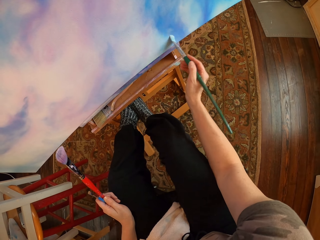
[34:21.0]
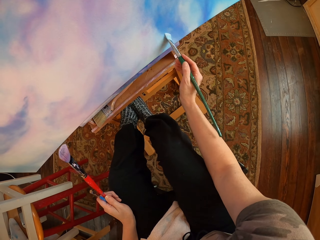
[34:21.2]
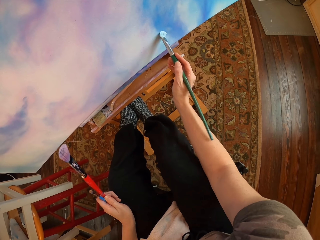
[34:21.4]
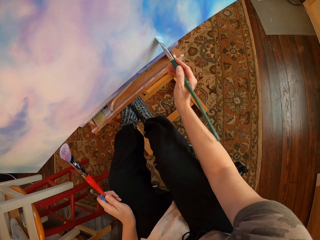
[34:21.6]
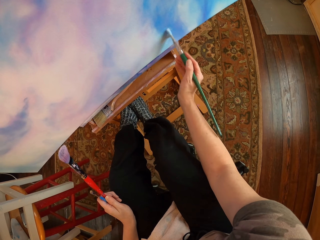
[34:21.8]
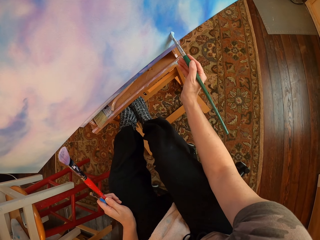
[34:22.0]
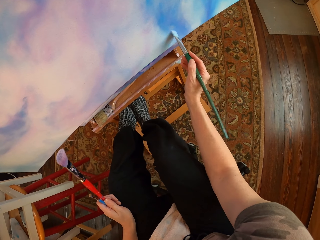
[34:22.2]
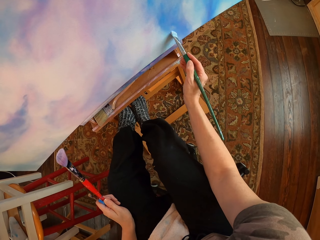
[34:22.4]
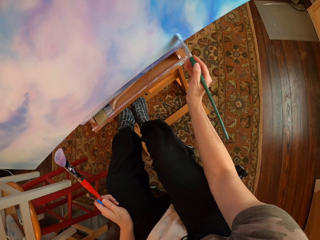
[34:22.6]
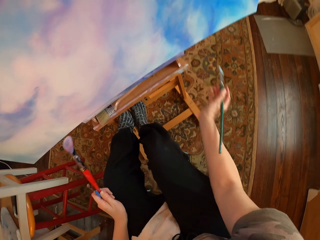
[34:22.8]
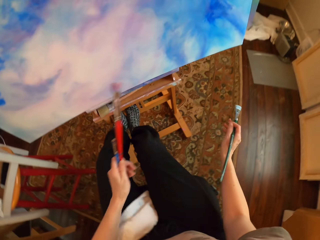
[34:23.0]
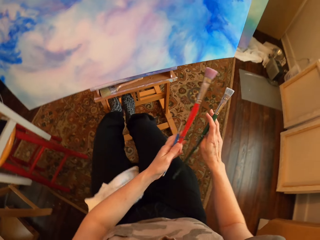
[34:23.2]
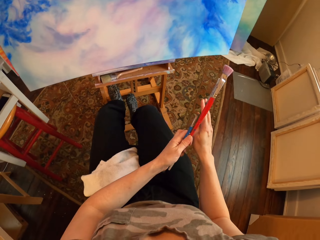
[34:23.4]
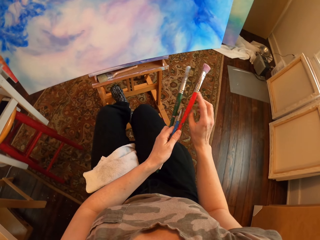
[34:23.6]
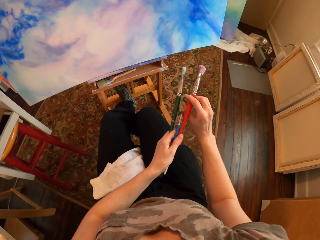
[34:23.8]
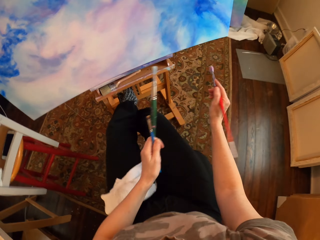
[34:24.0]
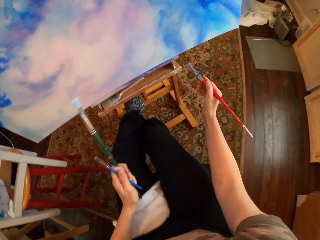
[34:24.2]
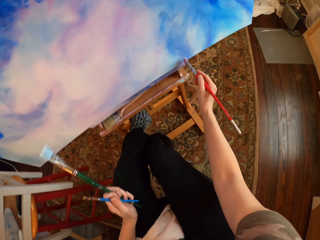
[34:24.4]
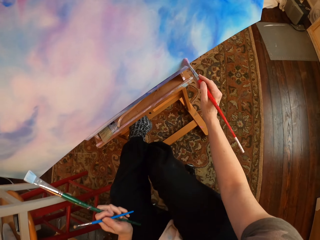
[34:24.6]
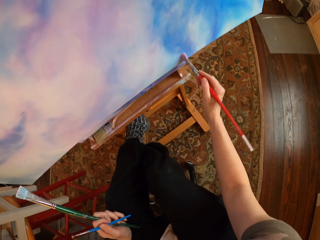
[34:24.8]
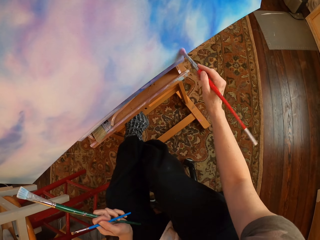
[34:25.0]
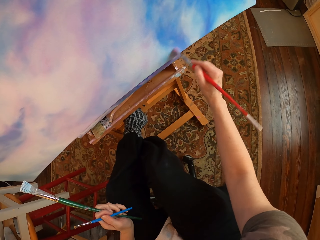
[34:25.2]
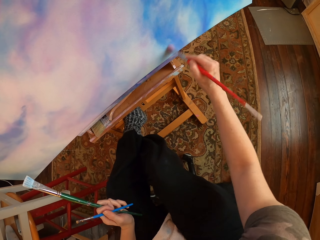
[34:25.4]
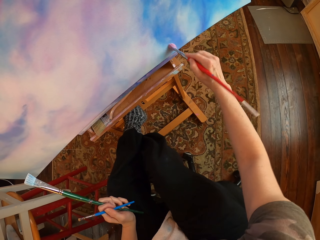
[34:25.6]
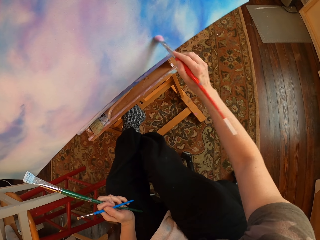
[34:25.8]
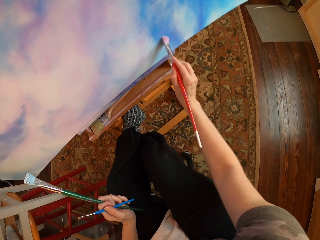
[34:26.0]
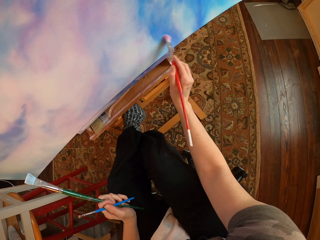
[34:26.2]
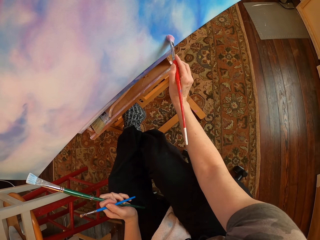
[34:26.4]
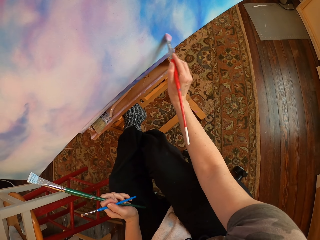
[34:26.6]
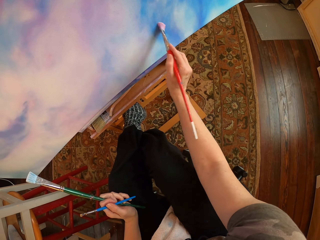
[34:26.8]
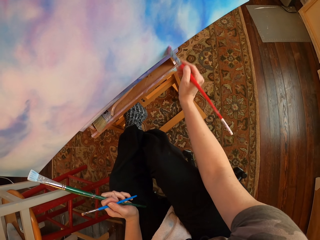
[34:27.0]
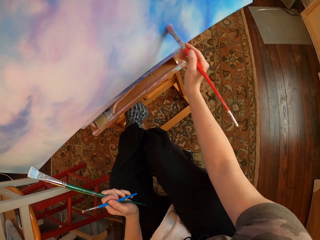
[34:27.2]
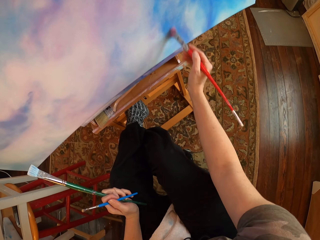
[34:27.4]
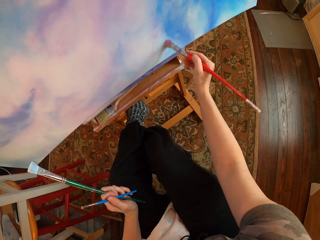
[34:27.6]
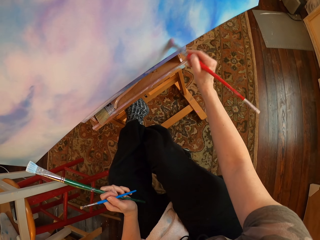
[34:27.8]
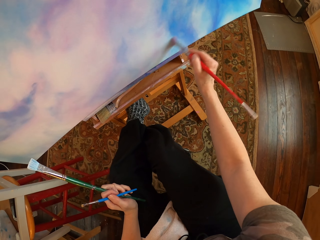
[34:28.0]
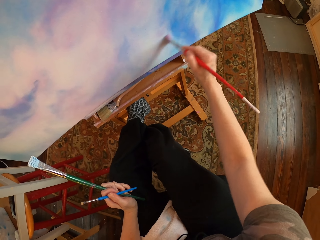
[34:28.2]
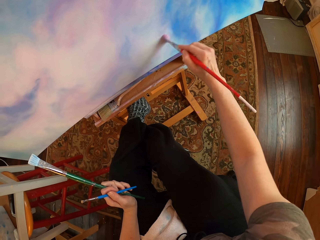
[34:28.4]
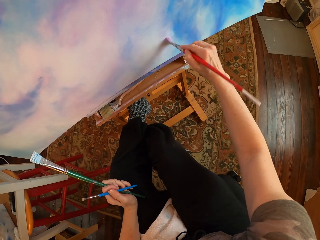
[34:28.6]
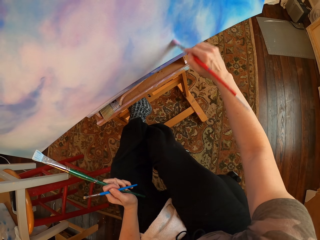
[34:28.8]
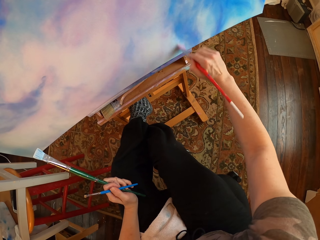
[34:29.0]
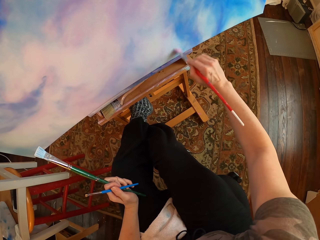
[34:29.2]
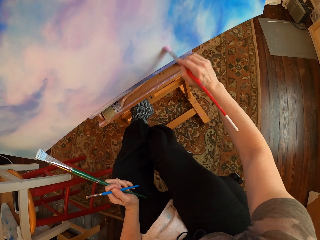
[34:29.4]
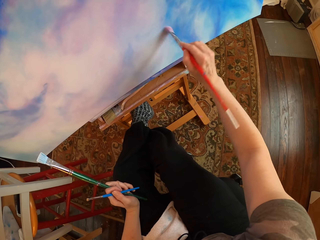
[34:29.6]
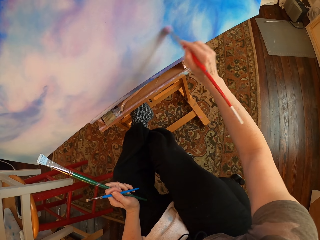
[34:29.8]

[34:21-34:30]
The camera wearer switches the art brush. They gaze at the painting. They pick a red brush from the left hand. They brush off excess paint on the painting with an art brush. They hold art brushes. They paint on the palette.

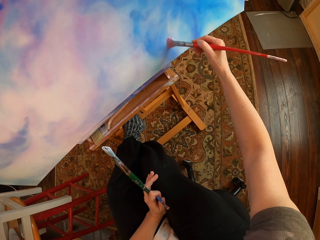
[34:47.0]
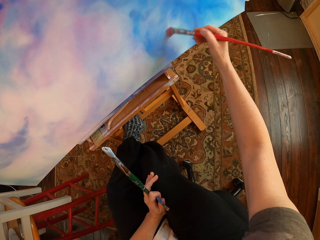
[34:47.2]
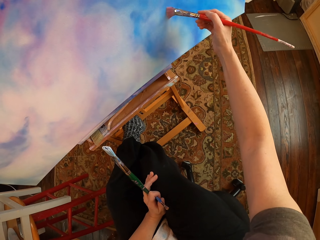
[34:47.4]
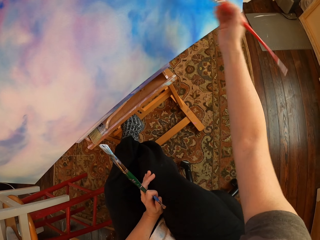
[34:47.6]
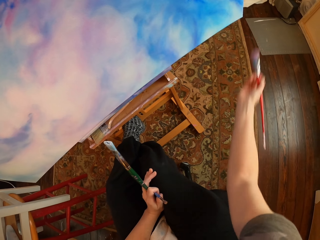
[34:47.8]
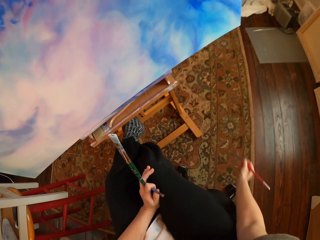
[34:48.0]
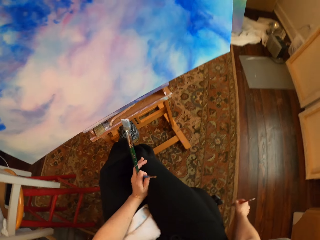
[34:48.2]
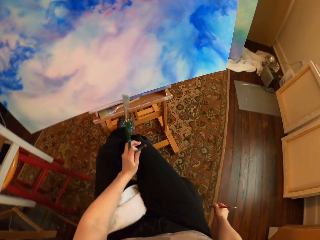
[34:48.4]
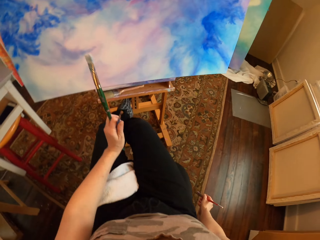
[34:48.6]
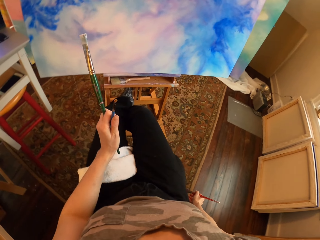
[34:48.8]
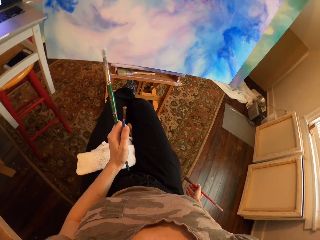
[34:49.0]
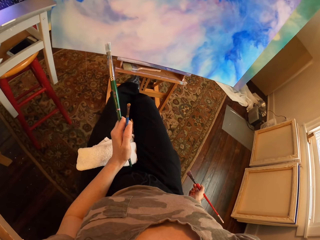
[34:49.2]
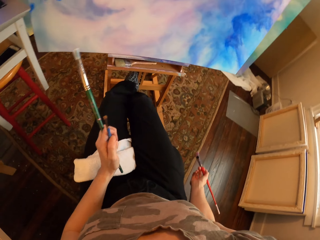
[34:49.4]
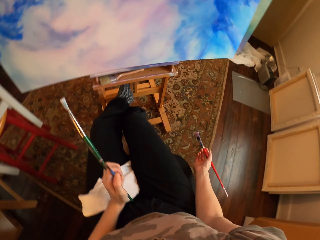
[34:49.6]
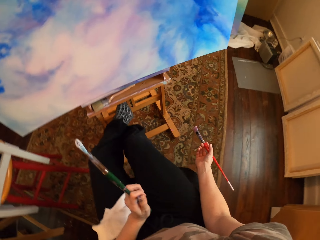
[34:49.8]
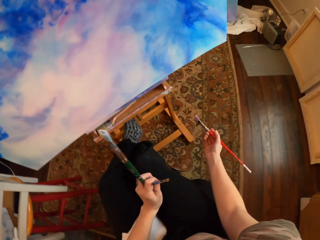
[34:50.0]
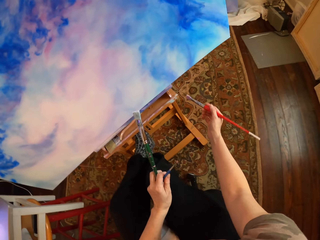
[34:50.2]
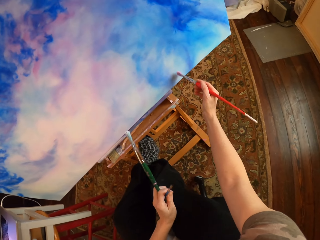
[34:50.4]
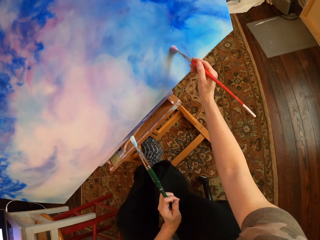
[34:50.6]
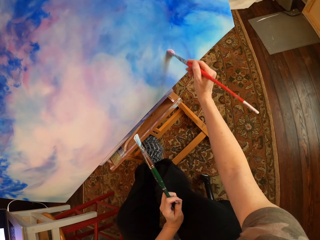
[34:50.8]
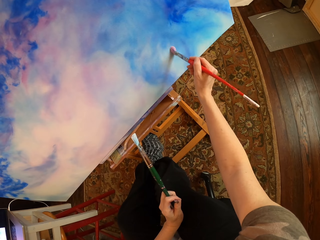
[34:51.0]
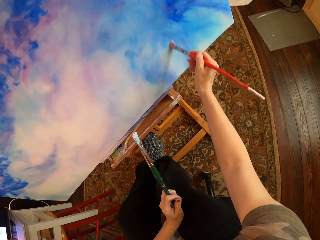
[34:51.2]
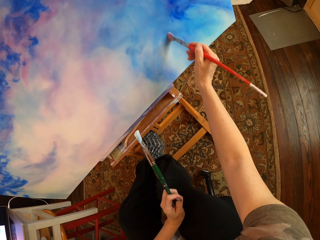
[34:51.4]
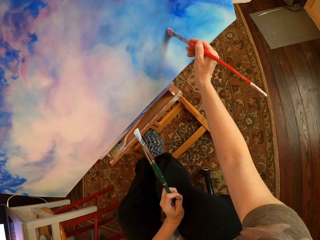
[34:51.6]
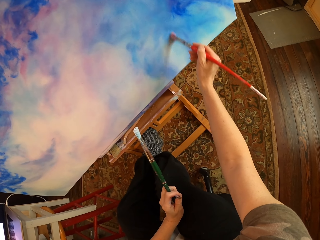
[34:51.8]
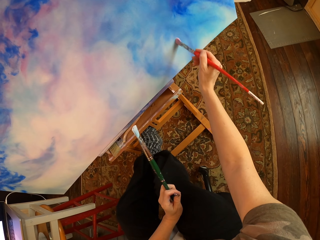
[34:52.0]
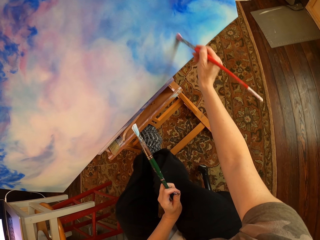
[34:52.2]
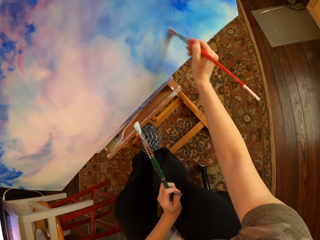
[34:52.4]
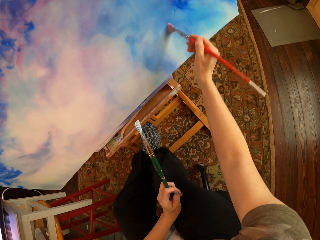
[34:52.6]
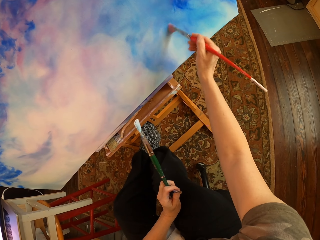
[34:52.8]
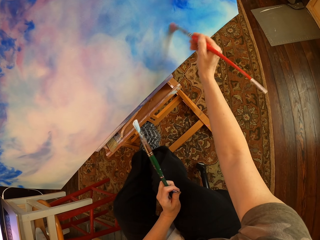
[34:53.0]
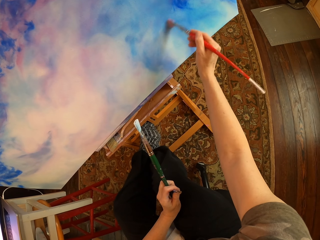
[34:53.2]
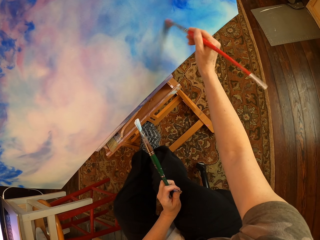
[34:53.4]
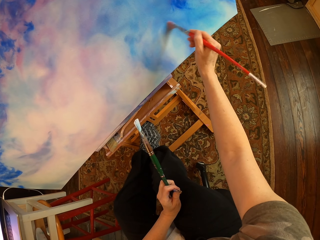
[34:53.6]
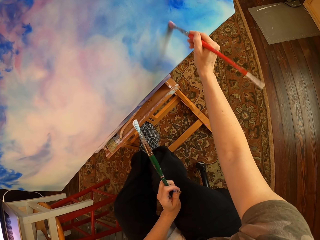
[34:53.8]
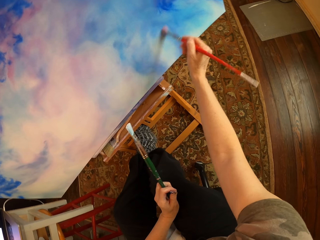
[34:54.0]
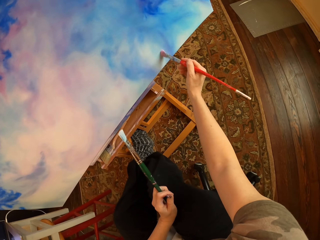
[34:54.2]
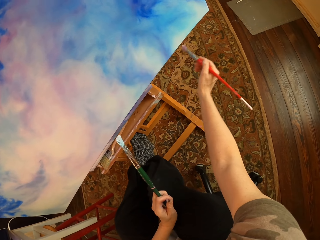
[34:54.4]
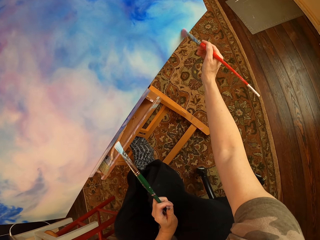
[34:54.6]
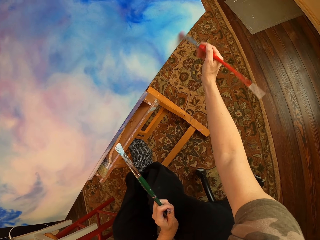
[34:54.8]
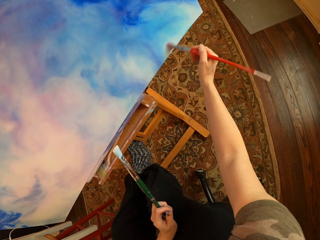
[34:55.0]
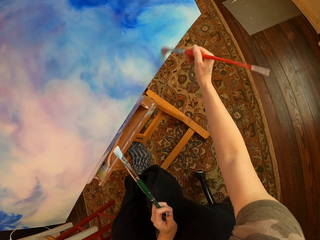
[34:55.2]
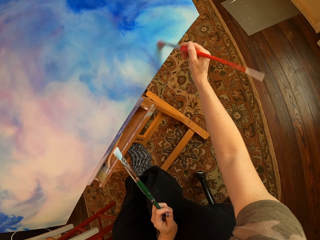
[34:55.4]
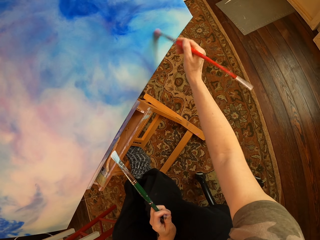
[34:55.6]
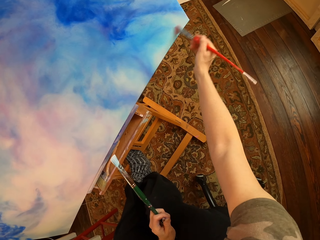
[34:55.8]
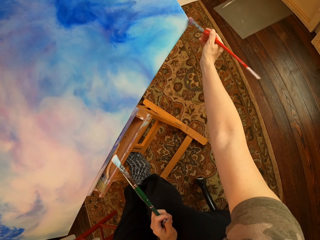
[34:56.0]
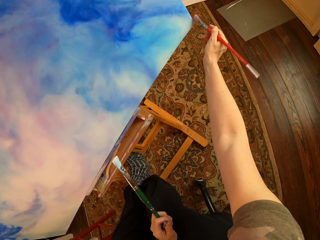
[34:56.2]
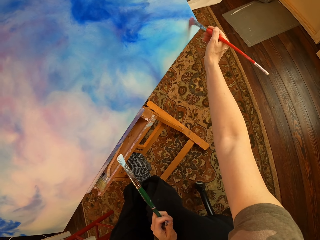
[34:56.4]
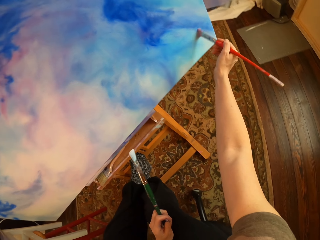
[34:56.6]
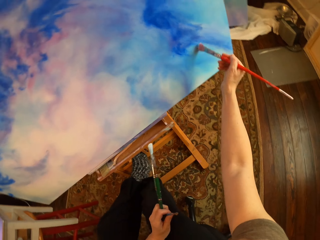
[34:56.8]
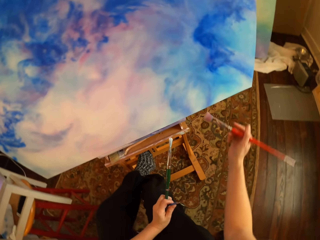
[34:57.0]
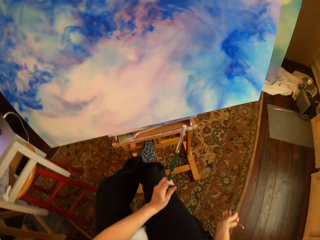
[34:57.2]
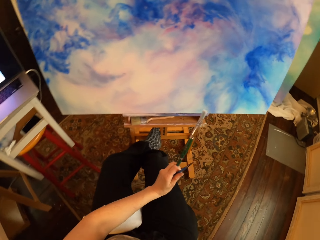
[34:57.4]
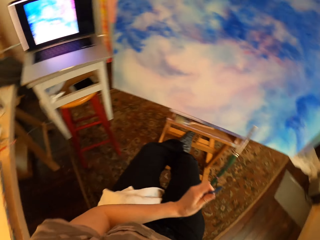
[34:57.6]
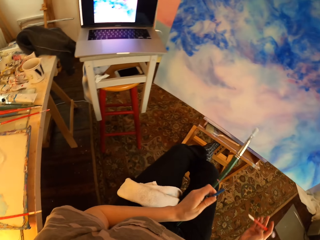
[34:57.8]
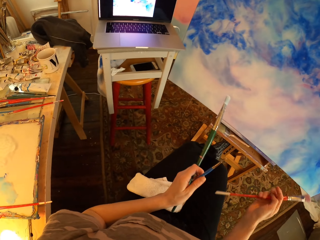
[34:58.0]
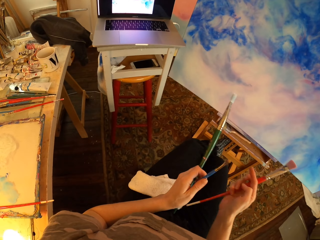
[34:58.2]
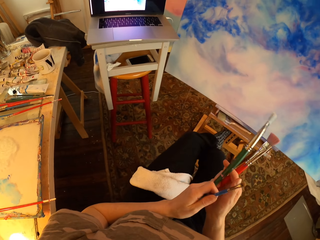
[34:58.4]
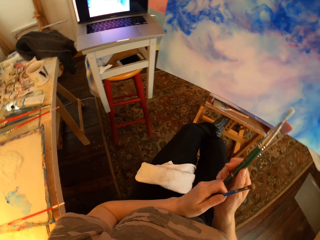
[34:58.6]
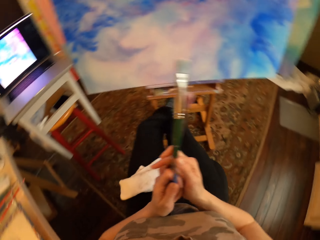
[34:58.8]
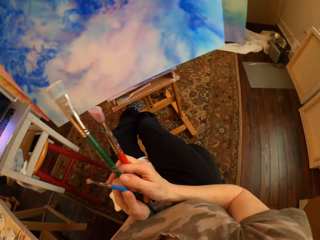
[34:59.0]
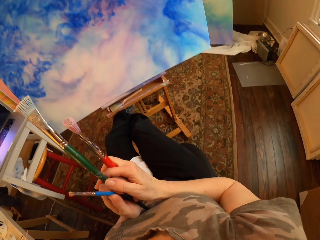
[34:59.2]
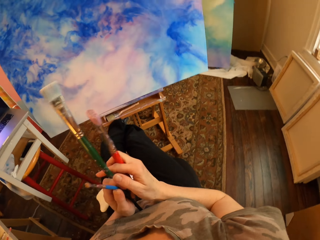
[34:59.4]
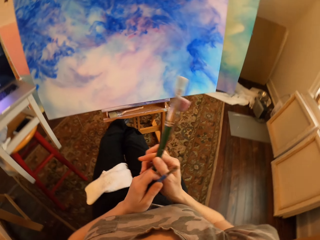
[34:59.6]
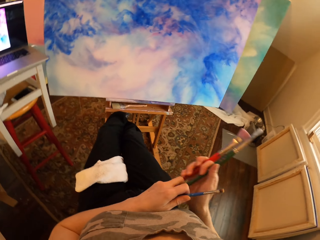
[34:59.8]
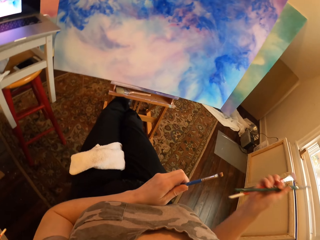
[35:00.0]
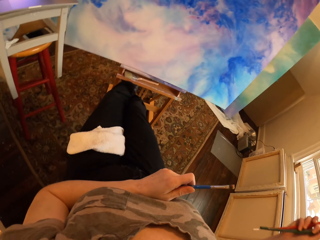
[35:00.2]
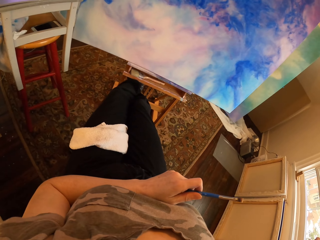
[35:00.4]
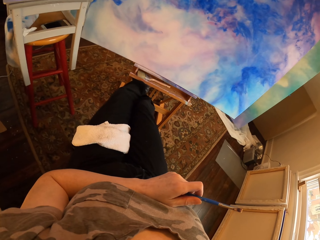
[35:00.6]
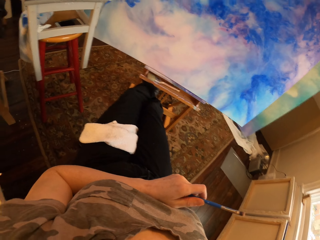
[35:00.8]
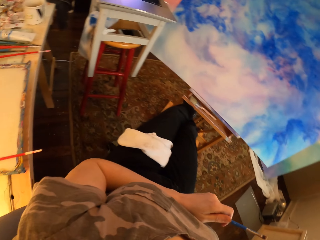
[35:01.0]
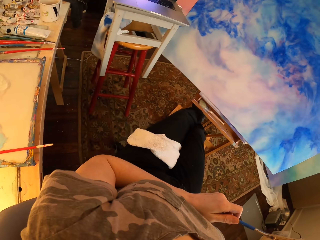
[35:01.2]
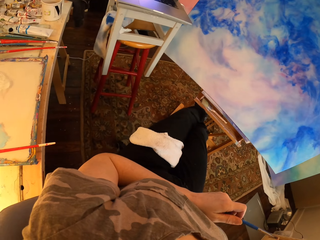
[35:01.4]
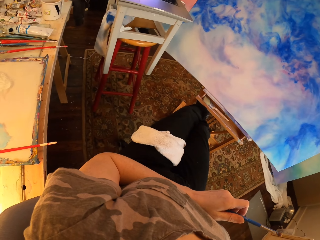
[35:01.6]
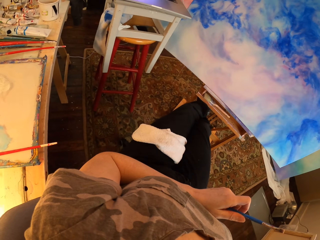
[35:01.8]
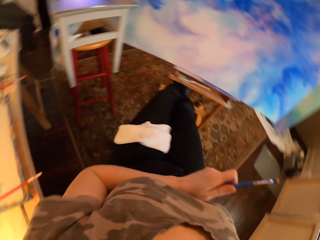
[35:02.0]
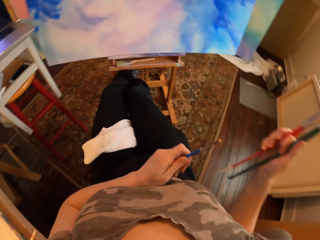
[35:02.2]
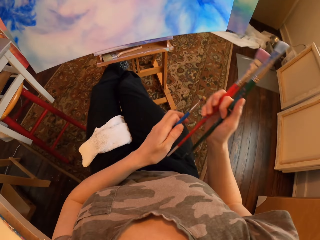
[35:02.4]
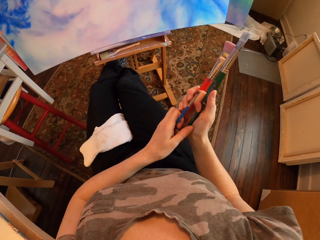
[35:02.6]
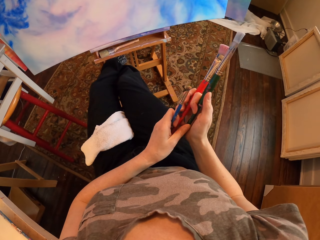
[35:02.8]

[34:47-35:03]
The camera wearer gazes at the painting and holds art brushes. They look at the palette. They brush off excess paint on the painting with an art brush and hold the art brushes. They paint on the palette. They compare the painting with a picture on the laptop and hold the art brushes. They pick a brush from the left hand.
